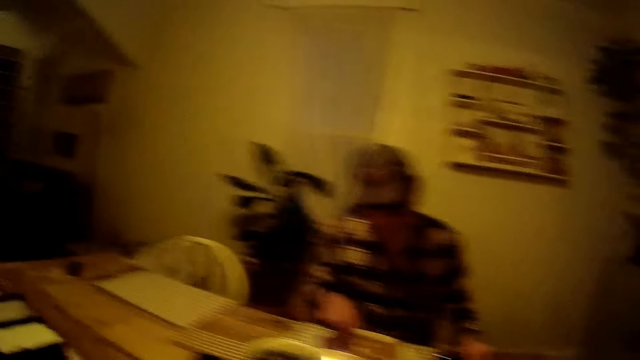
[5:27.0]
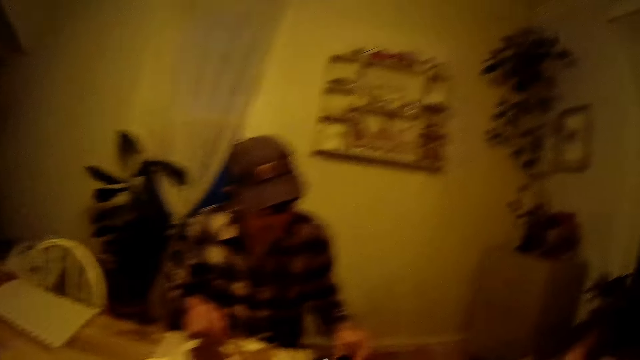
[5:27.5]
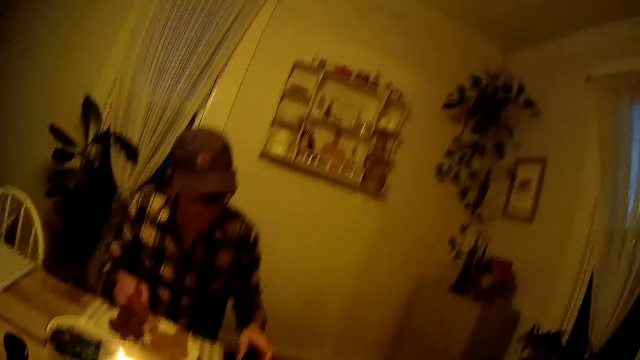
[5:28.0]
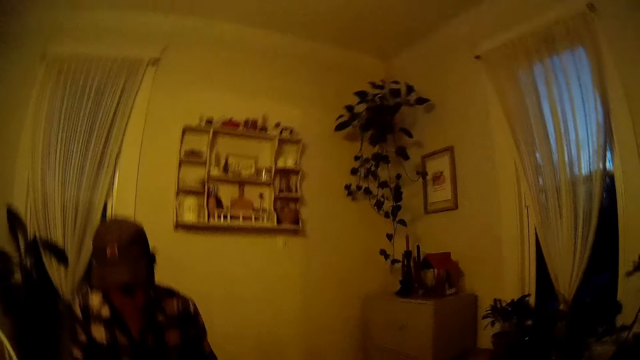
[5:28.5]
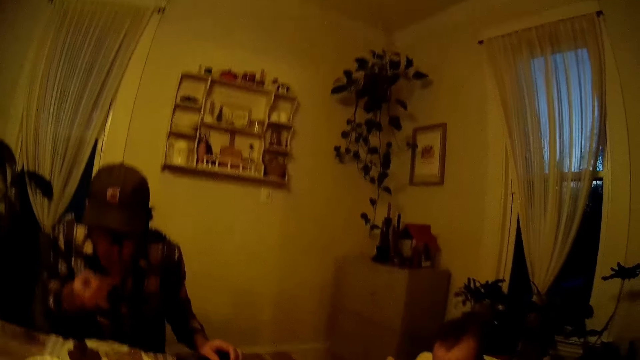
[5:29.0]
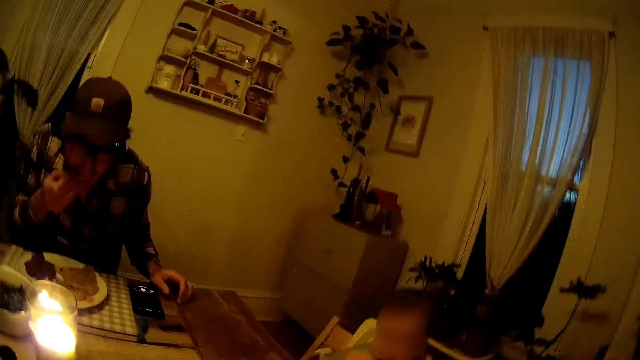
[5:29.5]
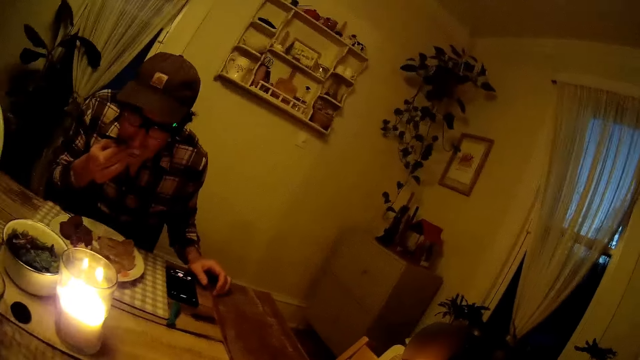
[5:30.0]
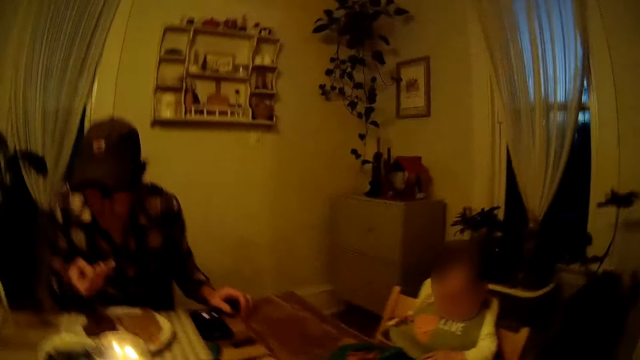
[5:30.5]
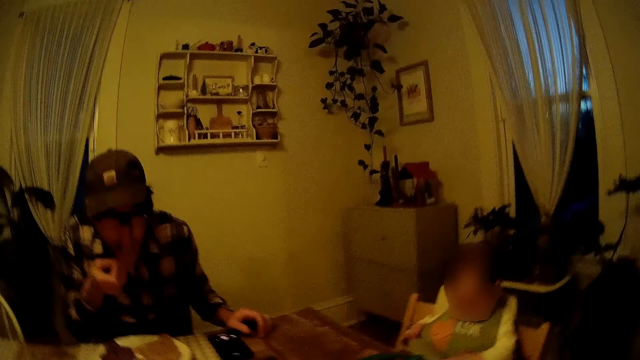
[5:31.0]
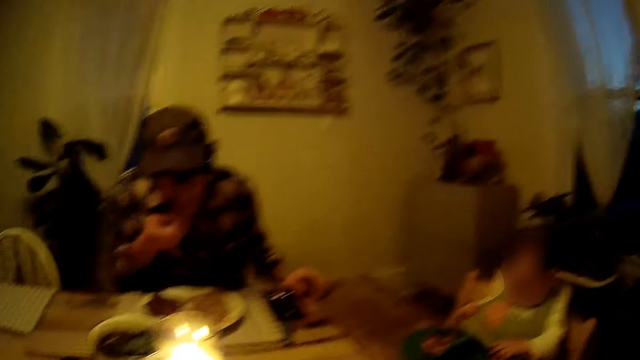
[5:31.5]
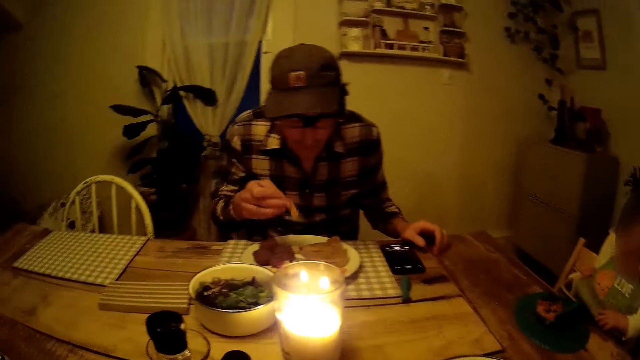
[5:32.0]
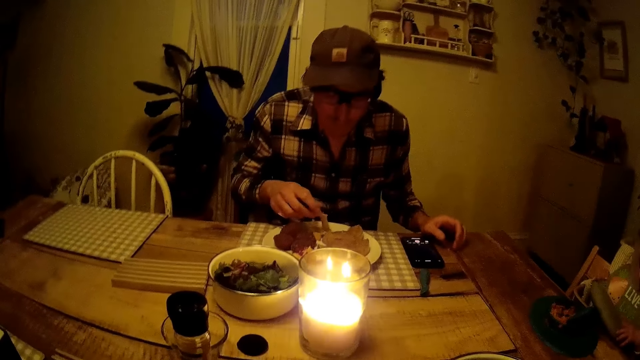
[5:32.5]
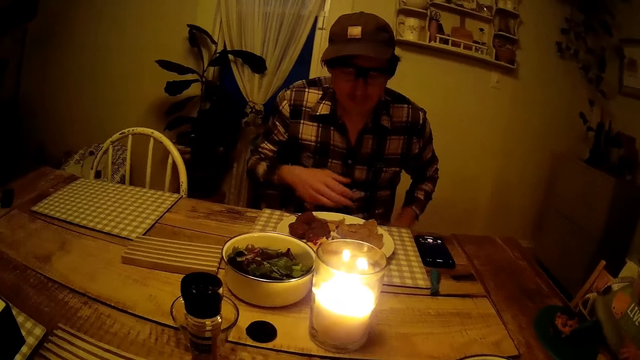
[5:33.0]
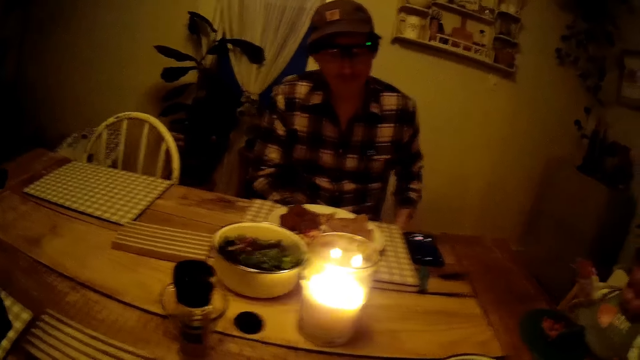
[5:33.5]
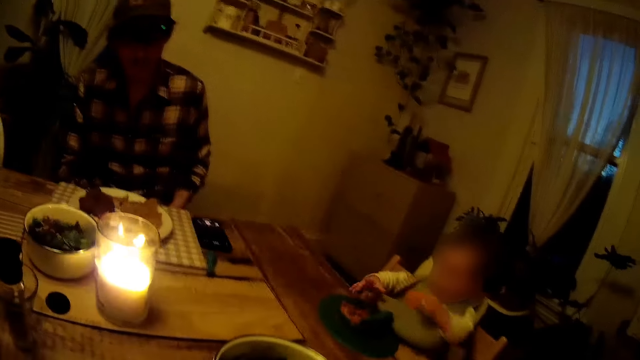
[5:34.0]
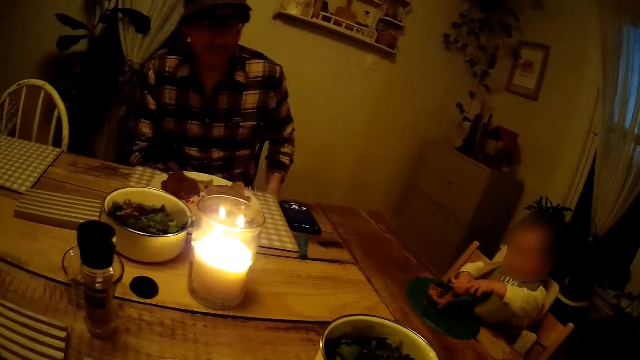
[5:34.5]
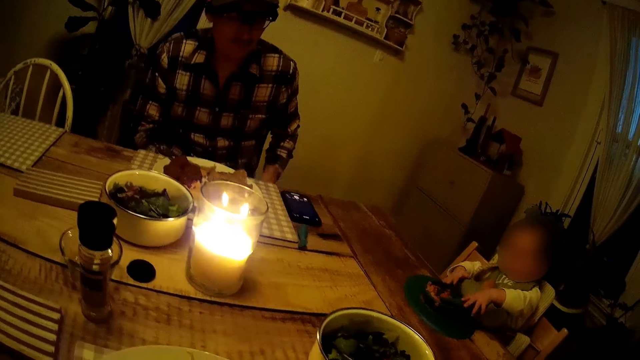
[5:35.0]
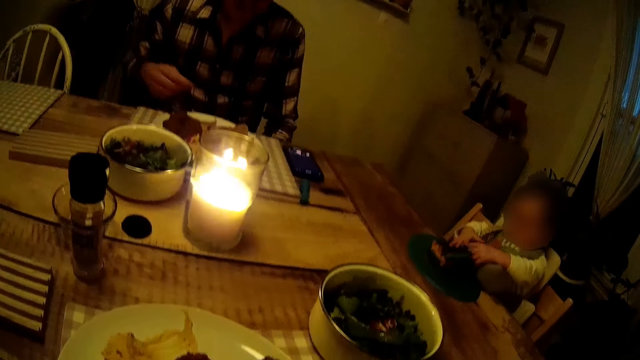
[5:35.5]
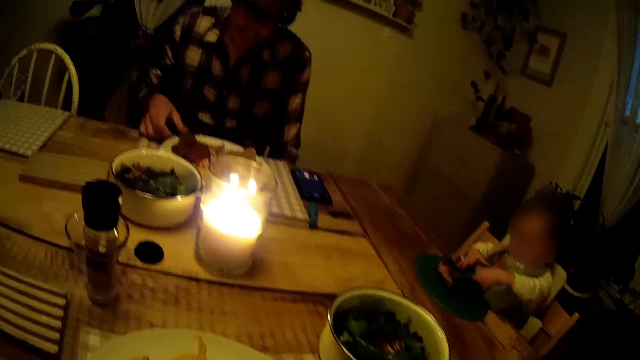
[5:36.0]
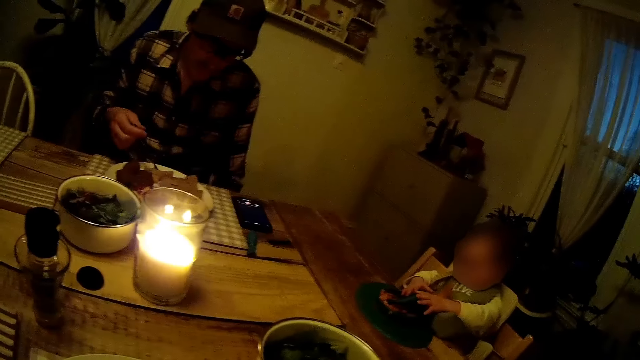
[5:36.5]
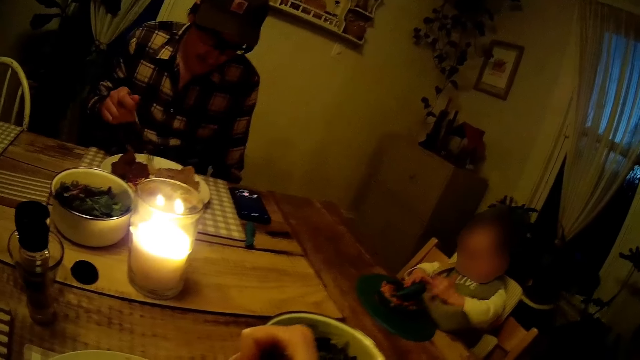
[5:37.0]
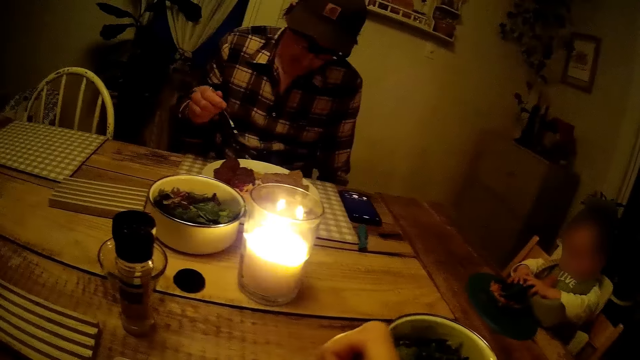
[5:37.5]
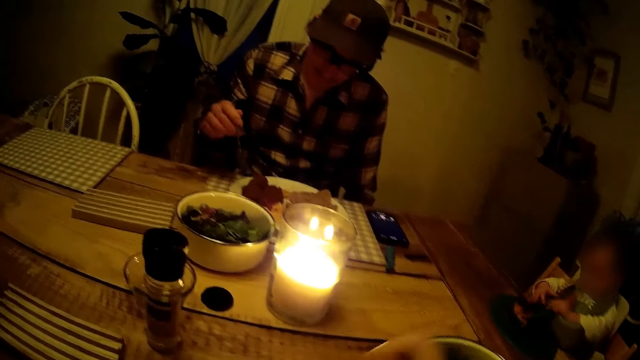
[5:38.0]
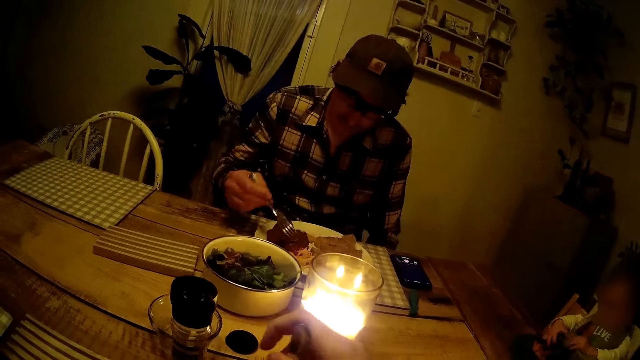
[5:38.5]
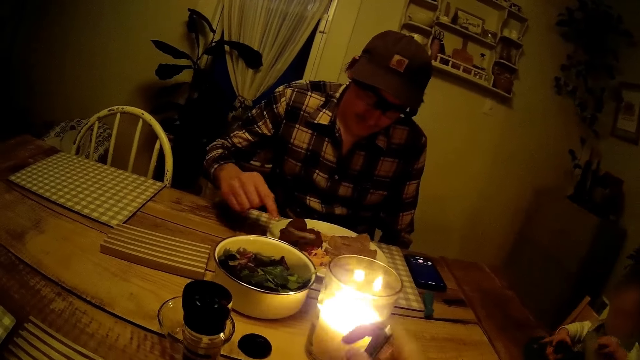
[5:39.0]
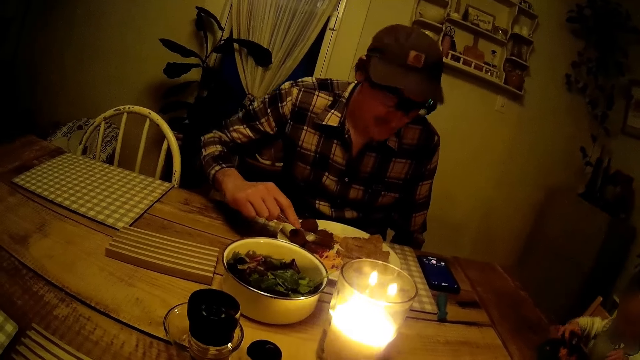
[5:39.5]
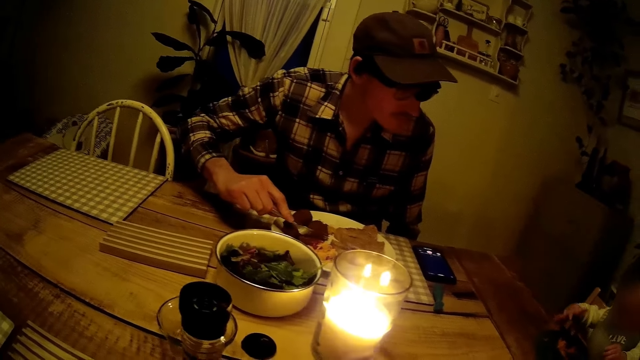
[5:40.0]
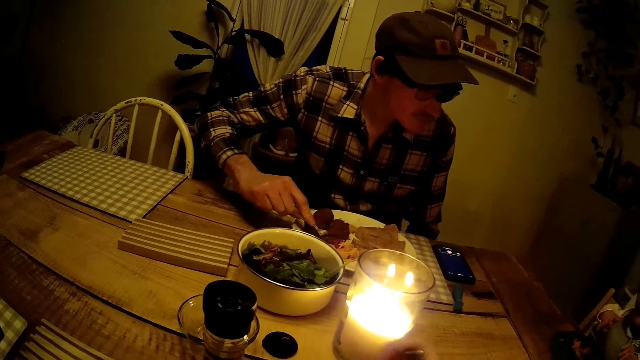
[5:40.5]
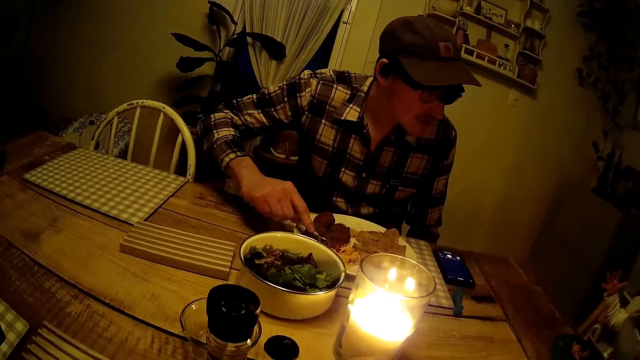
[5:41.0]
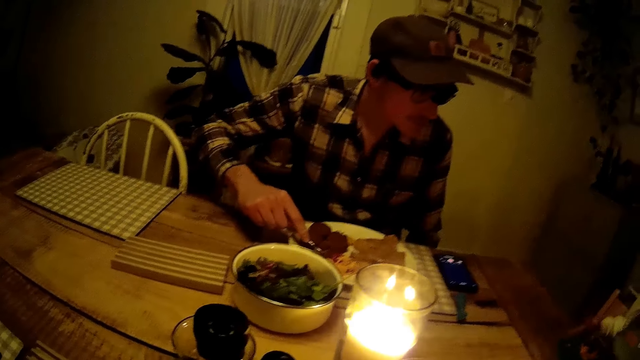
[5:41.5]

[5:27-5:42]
A man drops the phone on a table with his left hand. The camera wearer looks around a person. She eats her food with a fork in her right hand and raises her right hand. The man eats his food with his right hand. The camera wearer looks around the person. A baby places her hands on a plate on the table. The camera wearer raises the right hand. She mixes food in the plate with the fork in her right hand. She touches the table with her right hand. She talks.

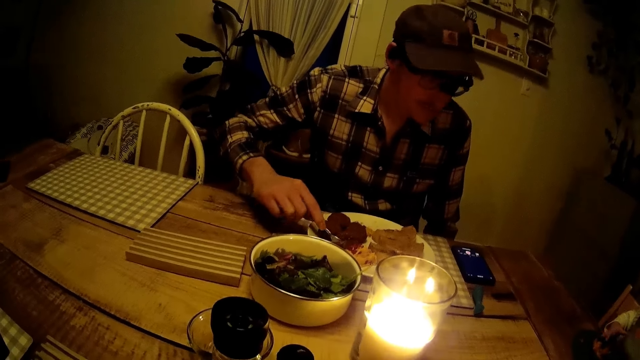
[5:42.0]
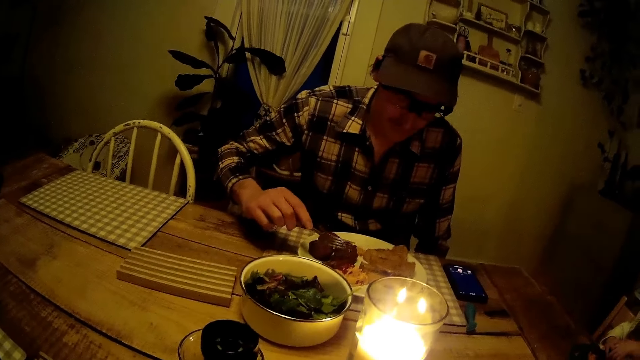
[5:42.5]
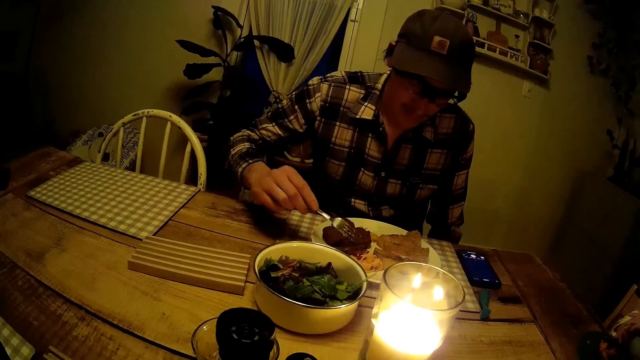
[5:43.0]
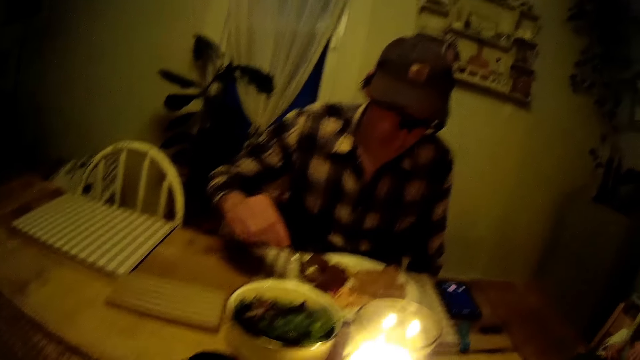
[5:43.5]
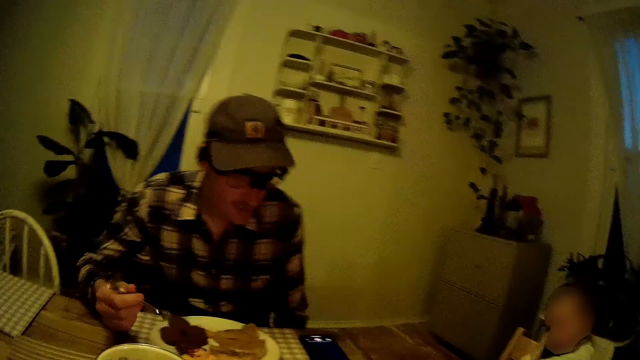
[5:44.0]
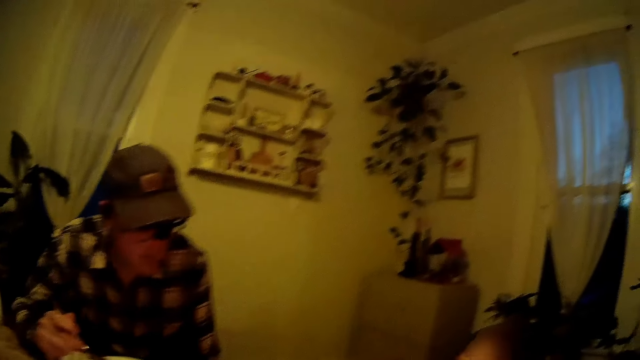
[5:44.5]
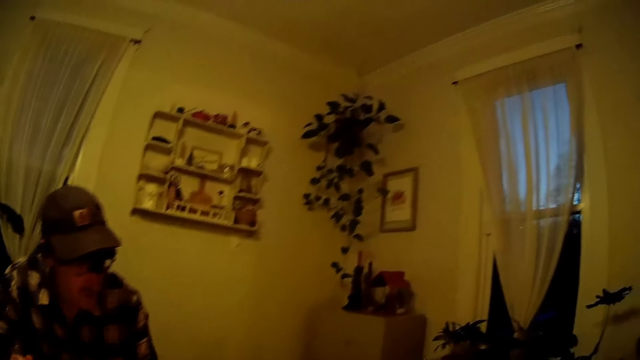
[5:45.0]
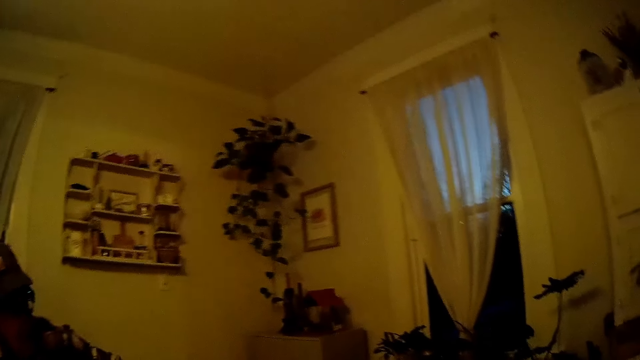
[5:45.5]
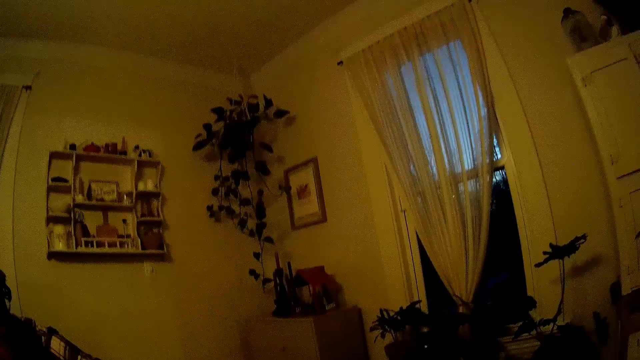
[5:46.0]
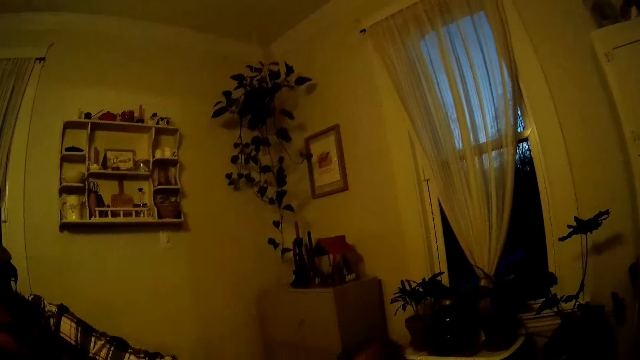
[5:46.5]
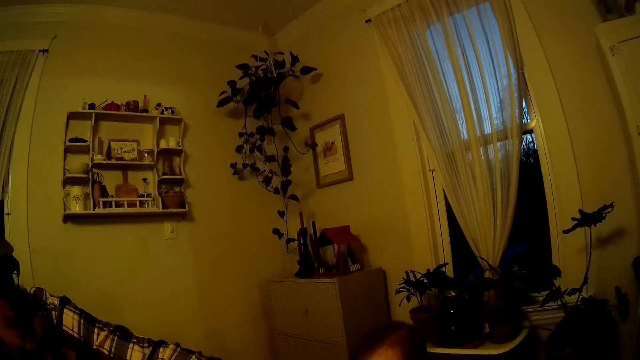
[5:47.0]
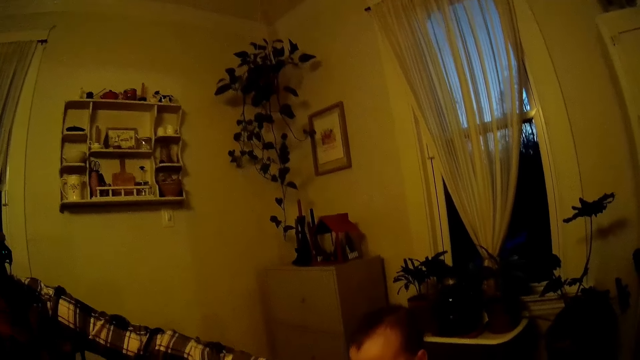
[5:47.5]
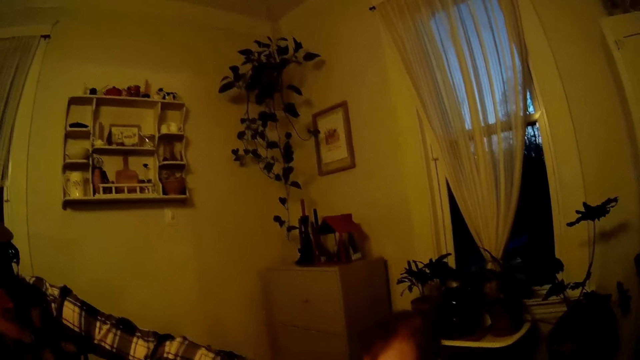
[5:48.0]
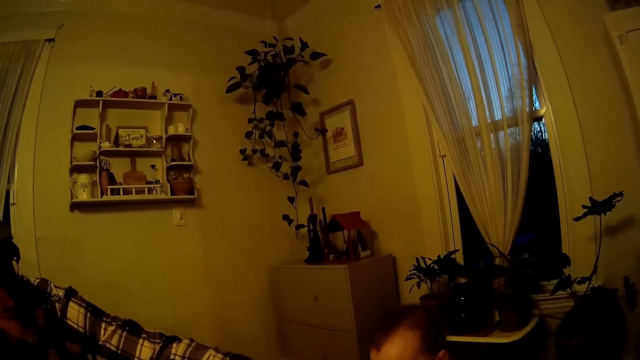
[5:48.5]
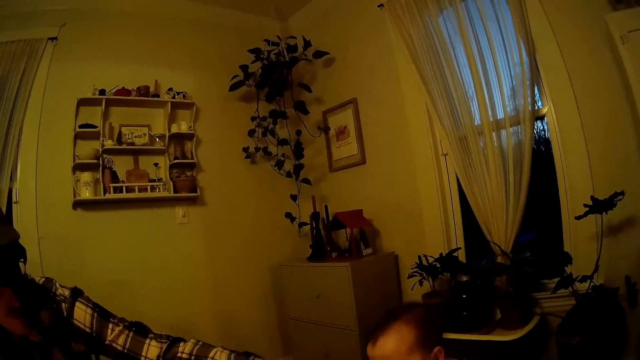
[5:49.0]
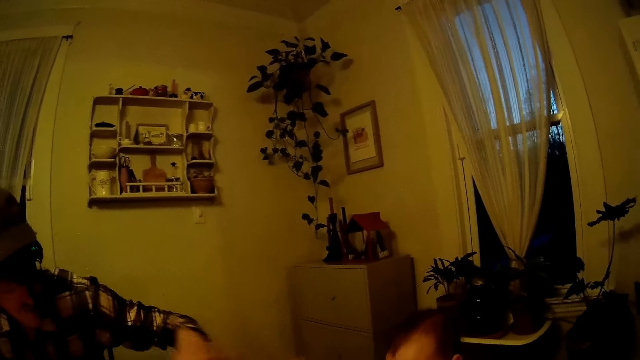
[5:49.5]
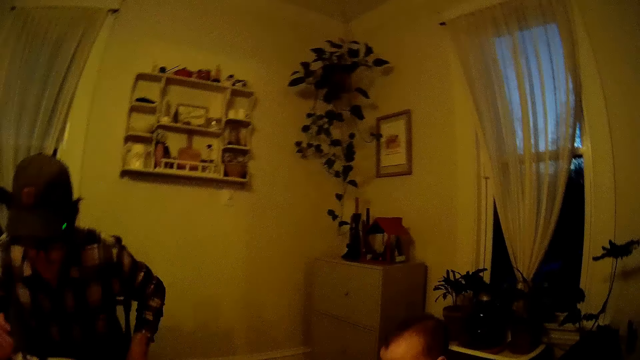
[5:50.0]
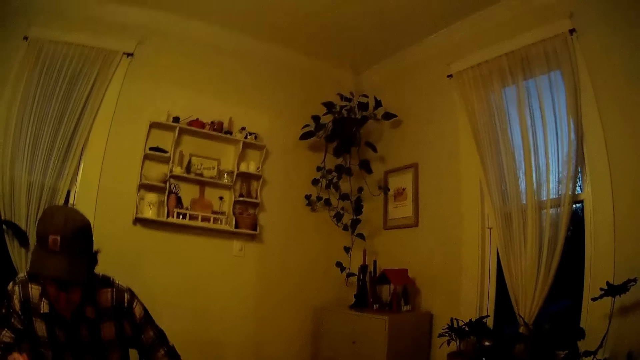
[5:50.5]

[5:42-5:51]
The camera wearer looks around a person. The person talks to the camera wearer. A man stretches his hands towards a baby.
